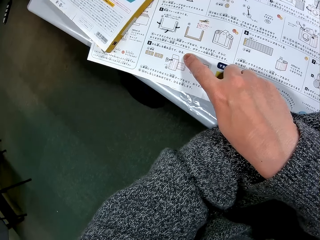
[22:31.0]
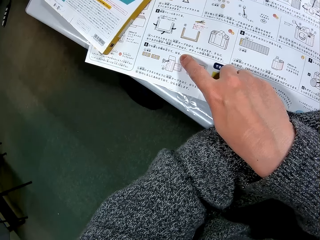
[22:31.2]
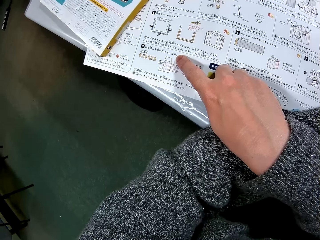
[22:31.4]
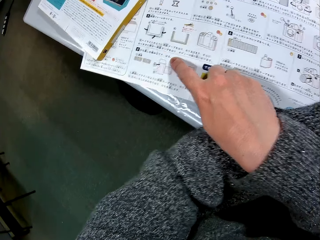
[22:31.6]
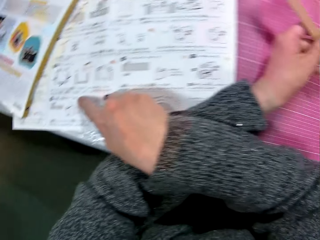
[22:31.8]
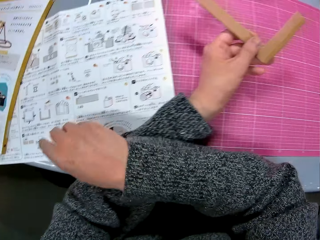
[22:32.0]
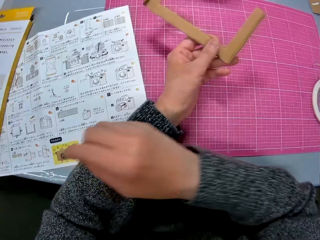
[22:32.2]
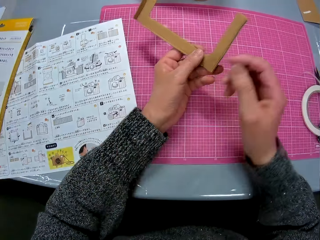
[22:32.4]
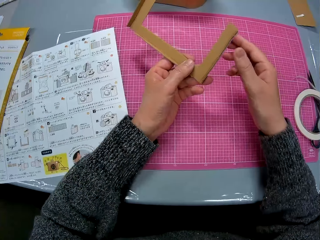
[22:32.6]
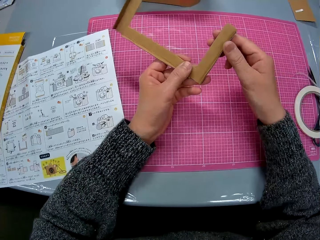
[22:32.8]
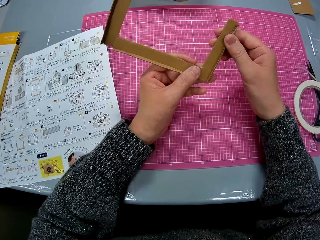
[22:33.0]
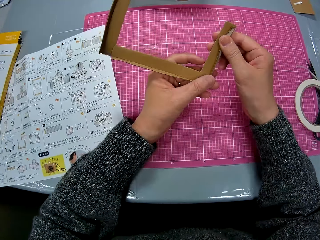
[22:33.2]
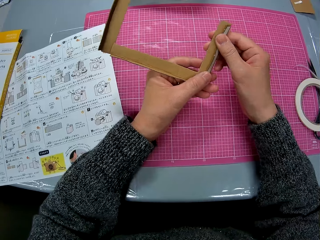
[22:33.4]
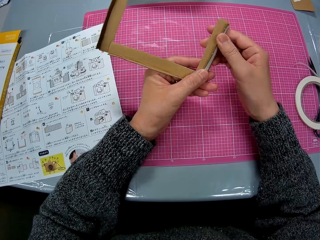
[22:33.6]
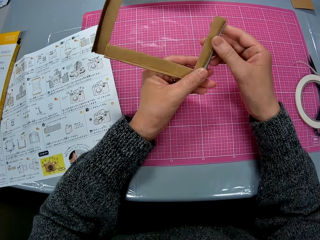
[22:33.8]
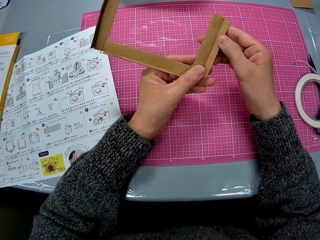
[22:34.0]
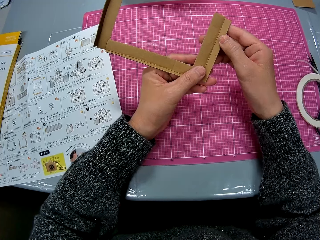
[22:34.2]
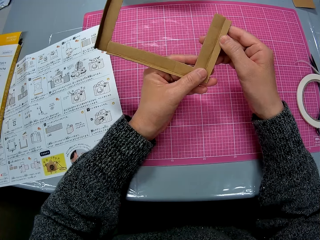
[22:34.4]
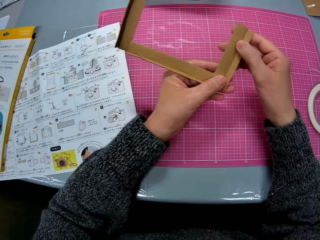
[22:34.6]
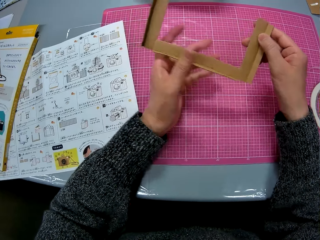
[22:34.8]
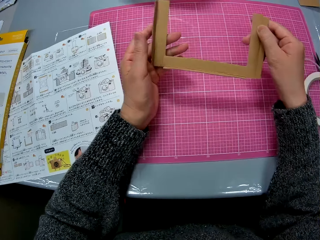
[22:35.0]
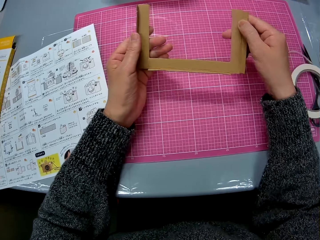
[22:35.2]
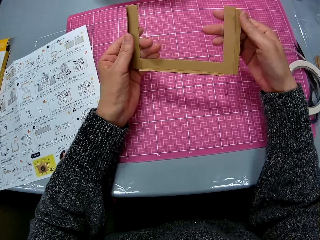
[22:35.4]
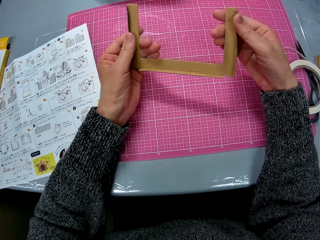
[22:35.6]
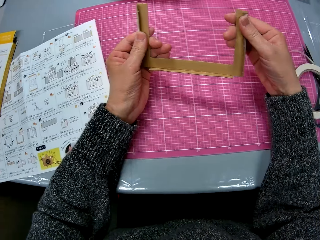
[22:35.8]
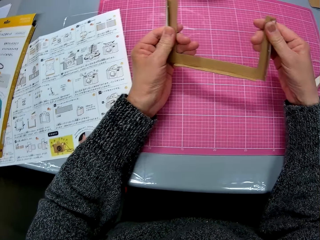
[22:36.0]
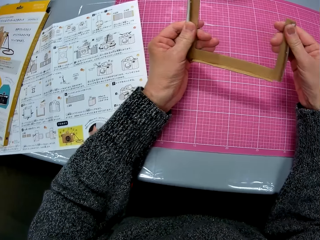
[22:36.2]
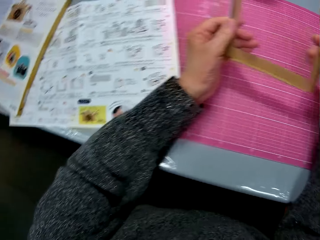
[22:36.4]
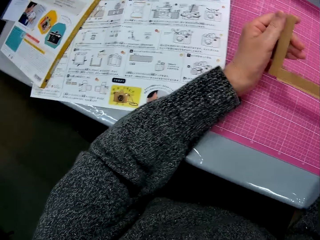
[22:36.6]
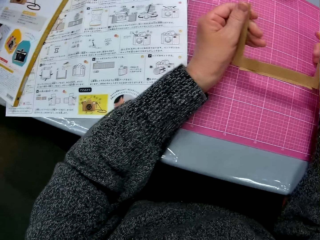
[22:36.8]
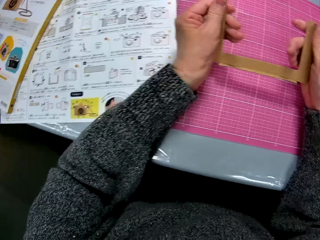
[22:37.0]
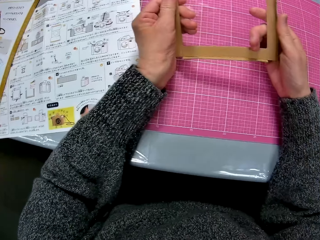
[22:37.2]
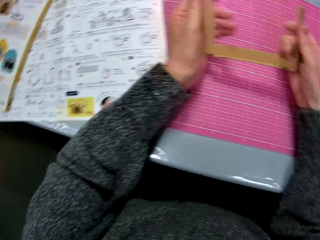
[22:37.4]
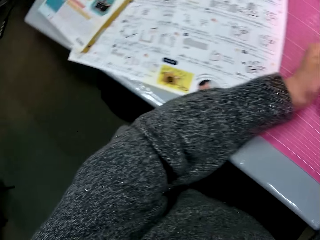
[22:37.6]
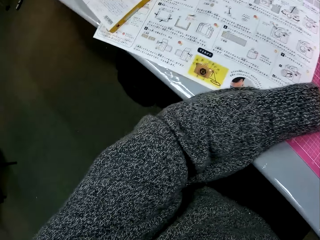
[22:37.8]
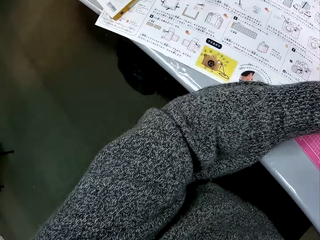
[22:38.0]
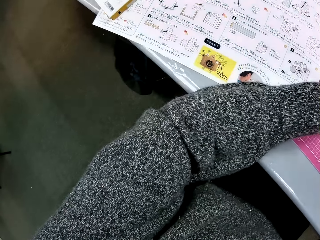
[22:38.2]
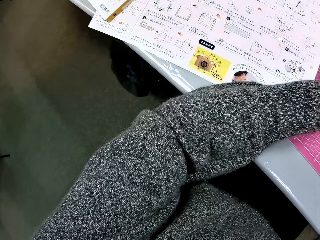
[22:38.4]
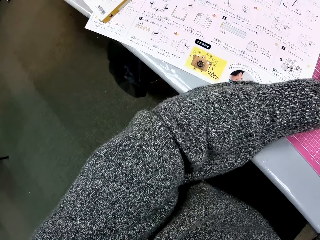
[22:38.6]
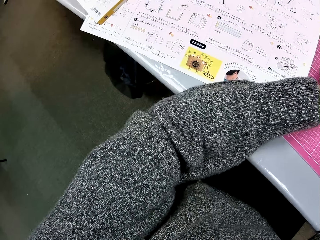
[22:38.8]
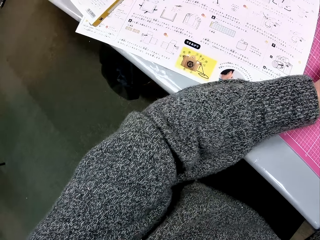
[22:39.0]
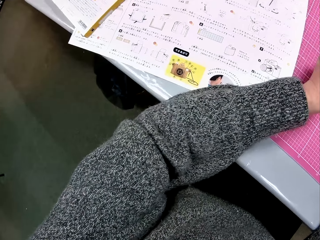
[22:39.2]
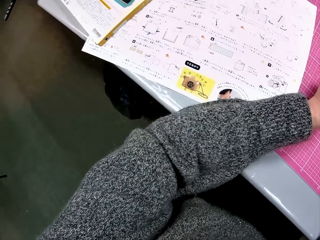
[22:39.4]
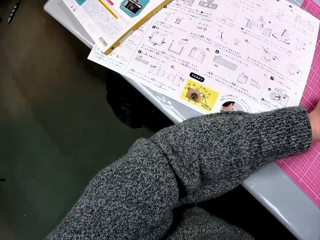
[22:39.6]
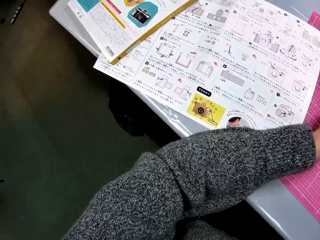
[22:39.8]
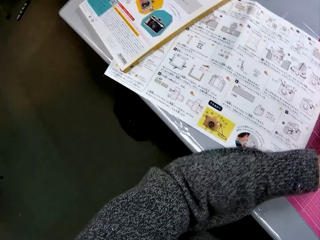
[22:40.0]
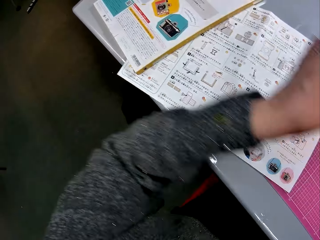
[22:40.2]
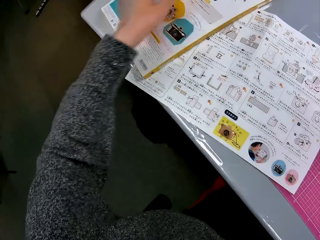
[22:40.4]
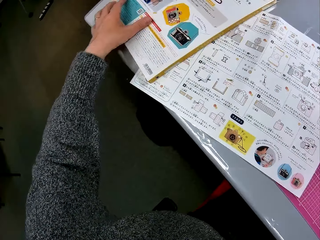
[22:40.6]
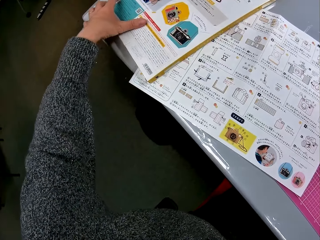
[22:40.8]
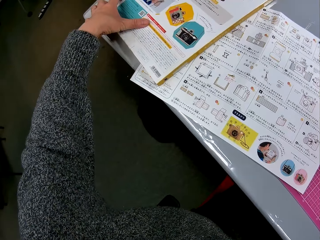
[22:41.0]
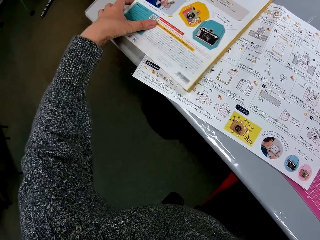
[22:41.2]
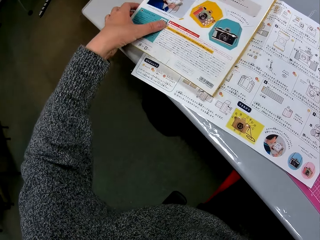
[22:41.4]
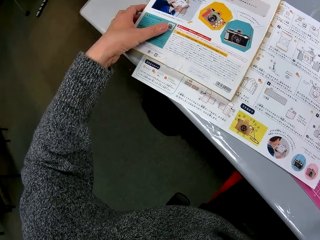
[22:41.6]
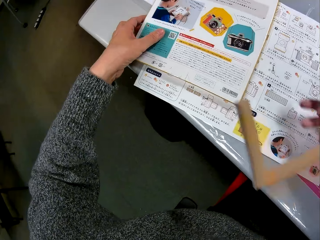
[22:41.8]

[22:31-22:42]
The camera wearer folds the tips of the cardboard piece. They hold the piece of cardboard. They read the paper. They move an instruction manual on the left edge of the table.

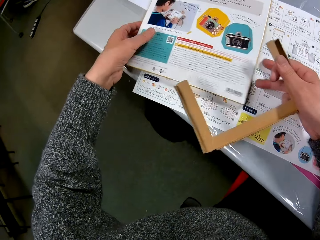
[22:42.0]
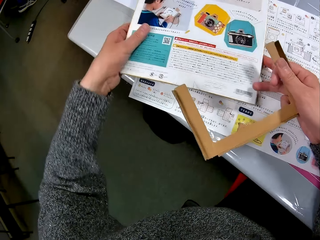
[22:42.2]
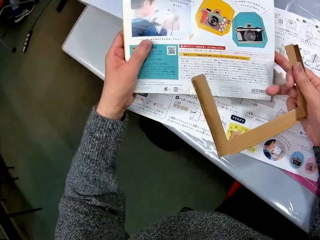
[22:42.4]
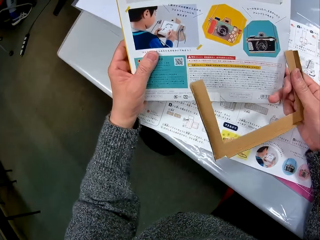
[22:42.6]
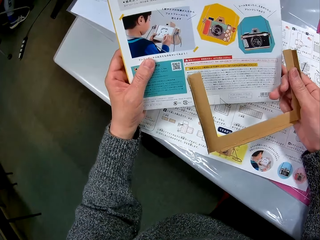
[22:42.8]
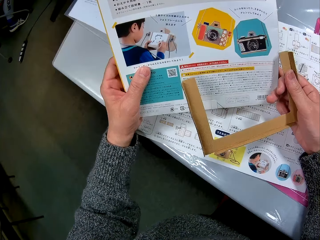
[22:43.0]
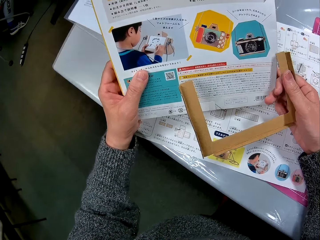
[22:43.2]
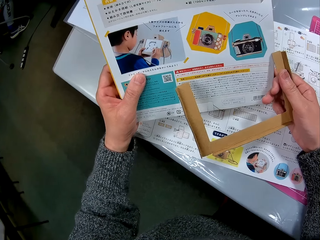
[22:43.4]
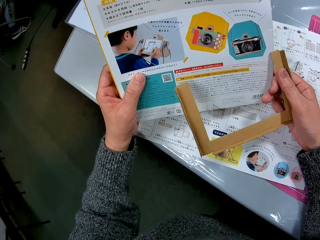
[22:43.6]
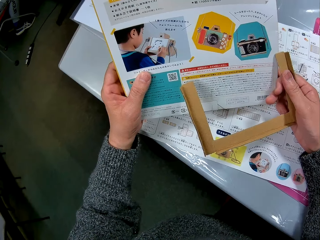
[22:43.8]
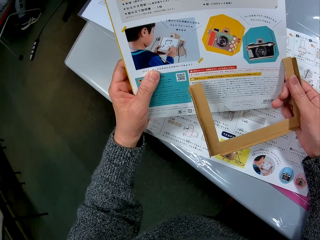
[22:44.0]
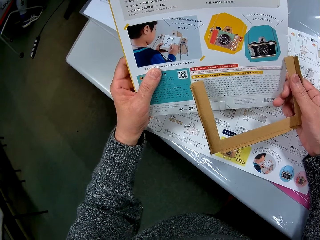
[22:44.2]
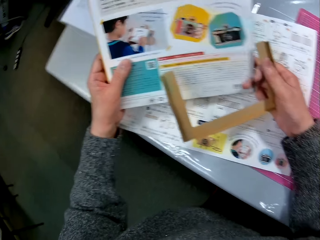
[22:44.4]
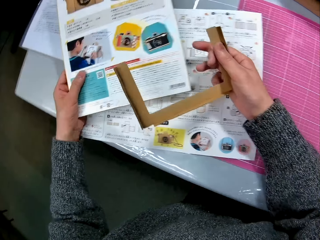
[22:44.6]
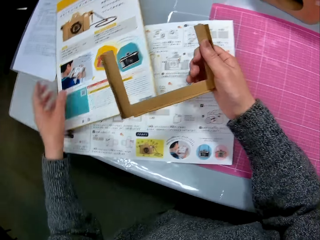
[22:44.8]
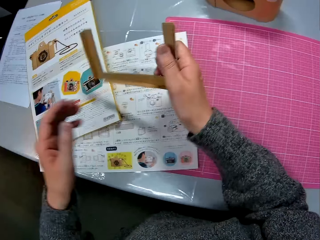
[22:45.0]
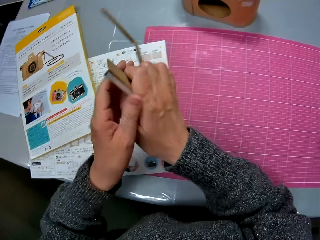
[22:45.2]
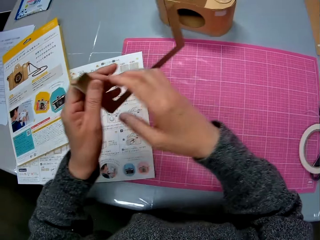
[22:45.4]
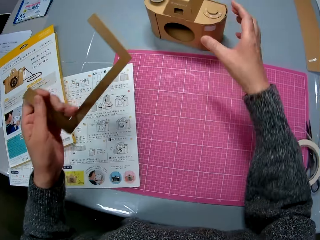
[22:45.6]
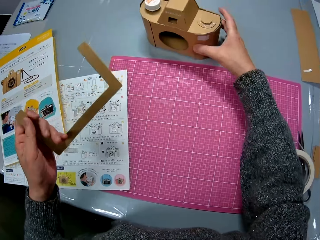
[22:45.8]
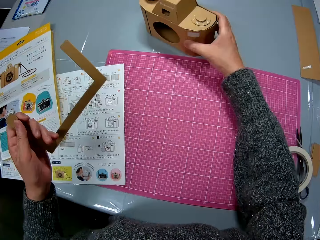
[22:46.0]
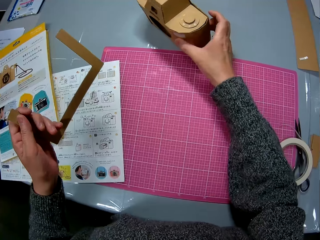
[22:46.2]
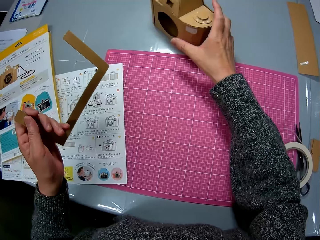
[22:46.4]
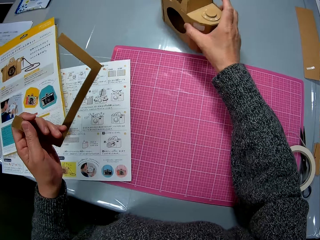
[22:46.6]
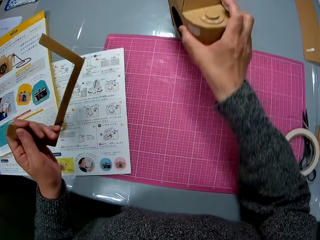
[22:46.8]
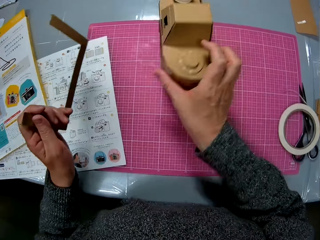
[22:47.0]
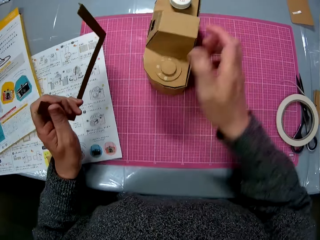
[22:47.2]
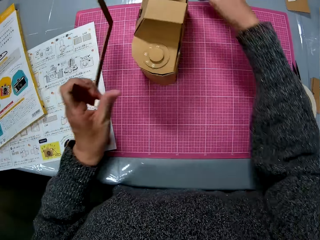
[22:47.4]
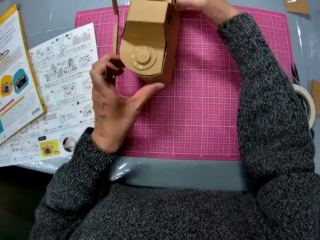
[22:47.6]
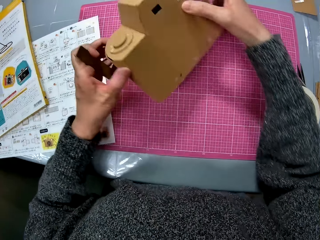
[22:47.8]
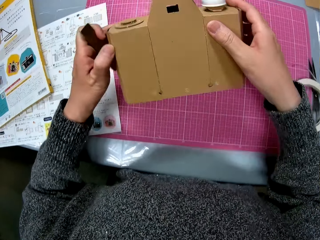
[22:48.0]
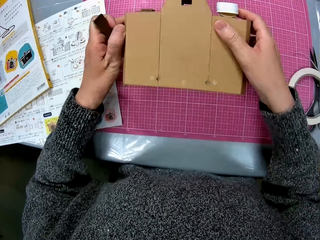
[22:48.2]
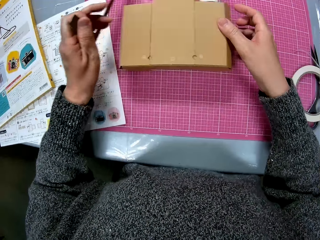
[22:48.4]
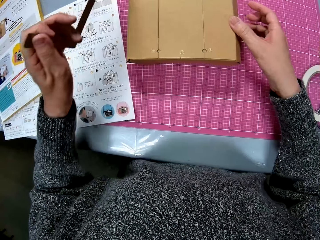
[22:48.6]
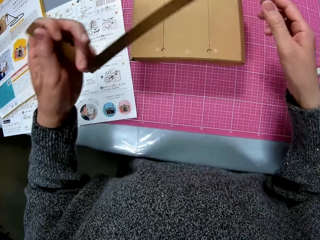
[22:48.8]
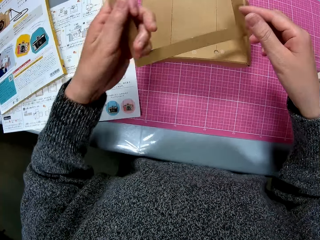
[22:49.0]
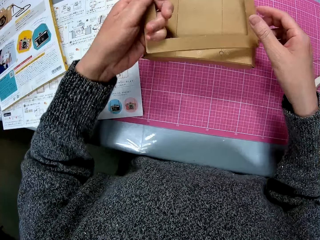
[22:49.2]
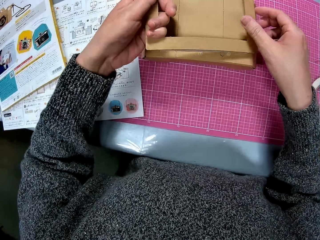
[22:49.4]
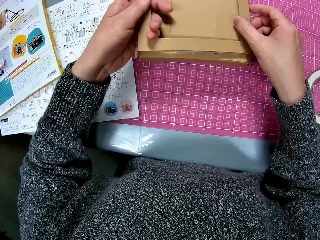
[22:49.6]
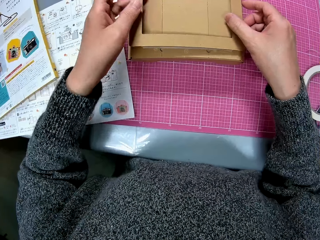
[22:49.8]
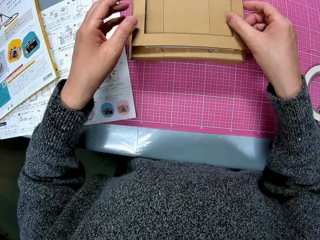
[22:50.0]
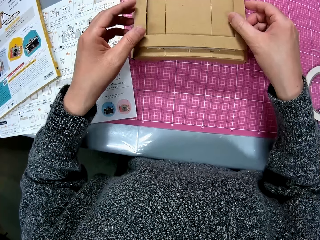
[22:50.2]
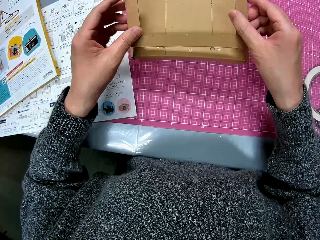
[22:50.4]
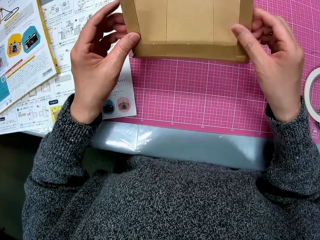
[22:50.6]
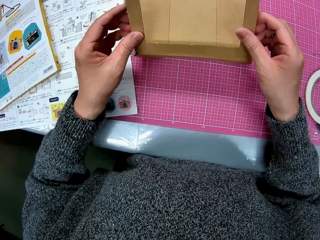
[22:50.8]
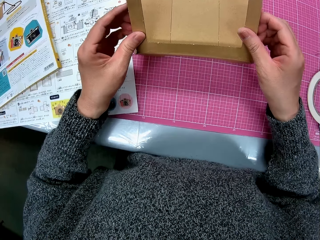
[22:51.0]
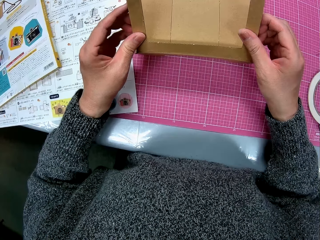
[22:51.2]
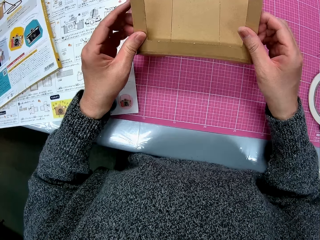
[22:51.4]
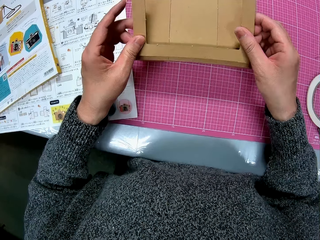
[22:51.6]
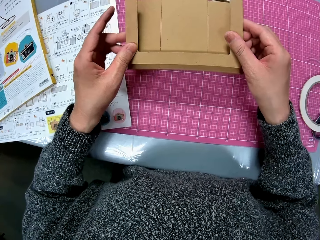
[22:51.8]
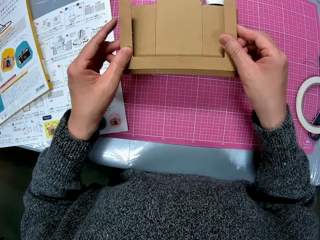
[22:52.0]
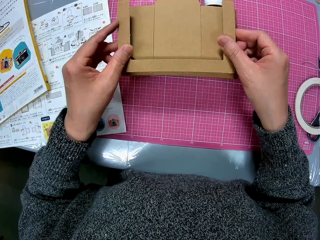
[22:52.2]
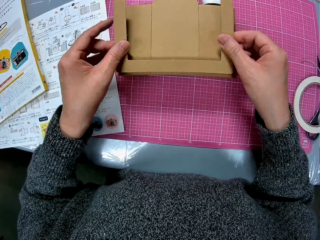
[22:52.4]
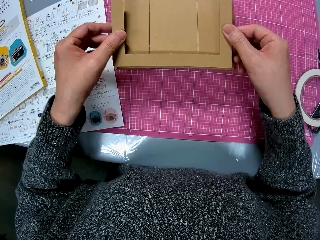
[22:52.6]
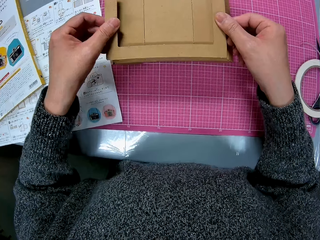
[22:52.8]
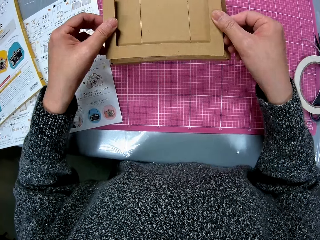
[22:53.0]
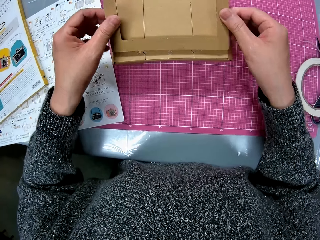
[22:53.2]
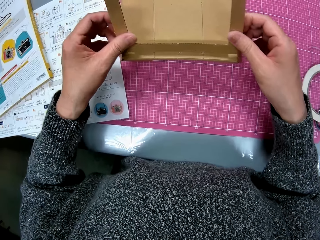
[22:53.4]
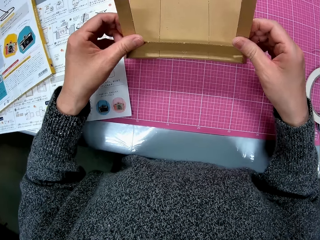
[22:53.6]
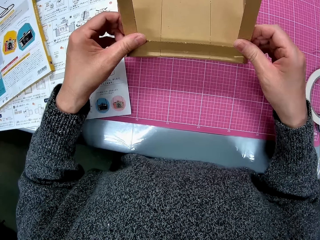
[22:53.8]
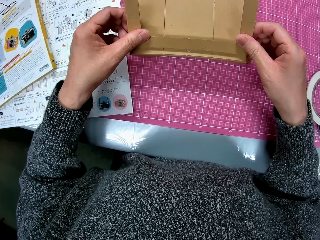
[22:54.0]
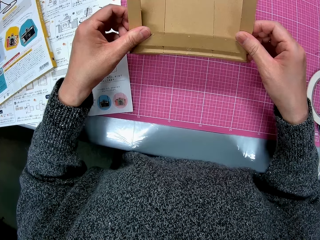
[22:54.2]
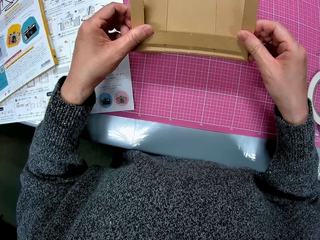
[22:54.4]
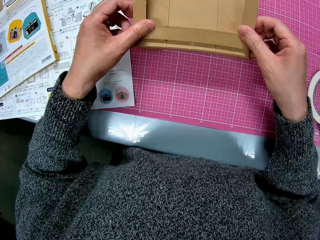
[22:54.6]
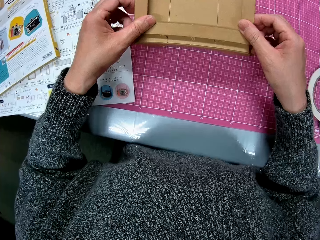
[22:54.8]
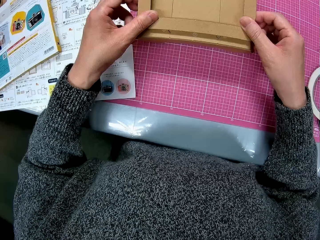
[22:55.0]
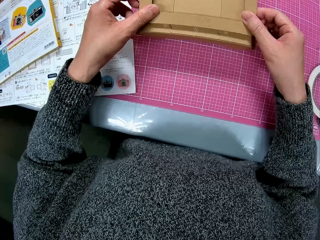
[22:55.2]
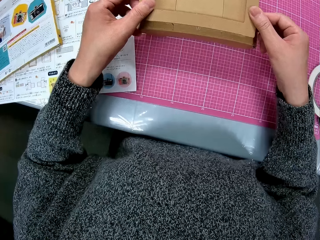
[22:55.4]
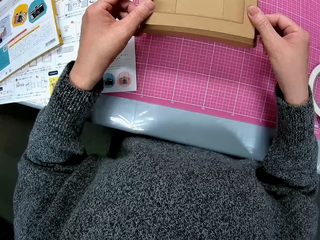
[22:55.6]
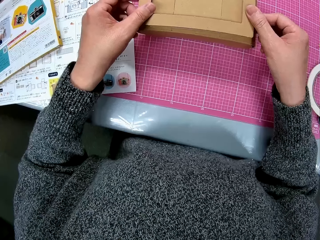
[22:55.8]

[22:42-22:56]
The camera wearer picks up the instruction manual or book on the left edge of the table. She holds the book. She reads the book. She places the instruction manual on the instruction manual close on the cutting sheet. She holds a wooden camera model or second craft. She adjusts the craft in her hand. She moves the second craft from the table to the cutting mat on the table. She lifts the wooden camera model and places the wooden camera model on the table. She examines the second craft. She places the first craft on the second craft.
